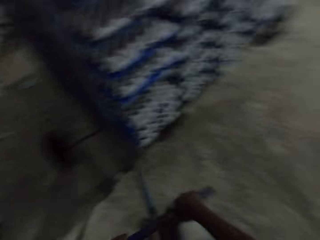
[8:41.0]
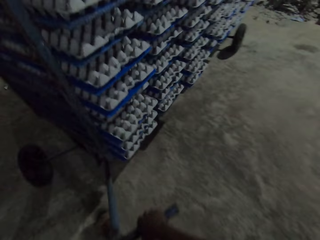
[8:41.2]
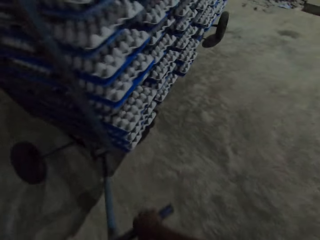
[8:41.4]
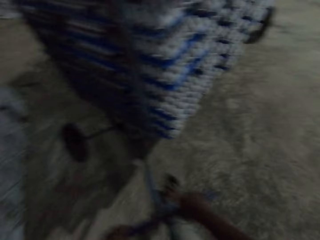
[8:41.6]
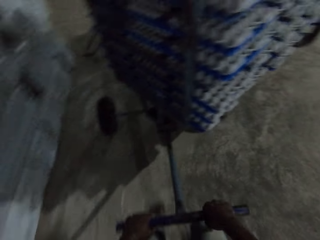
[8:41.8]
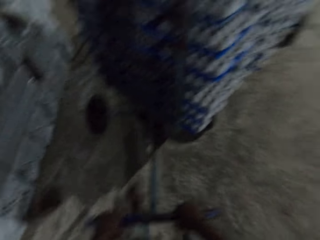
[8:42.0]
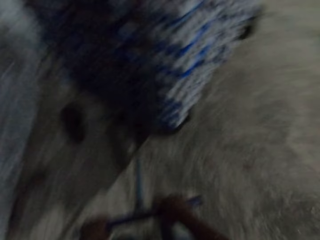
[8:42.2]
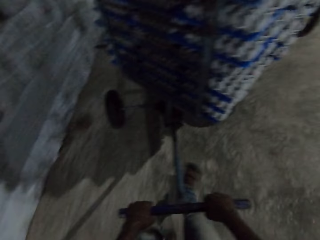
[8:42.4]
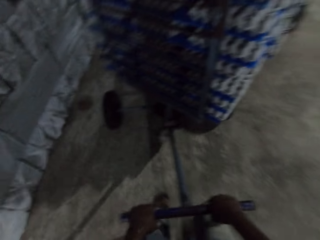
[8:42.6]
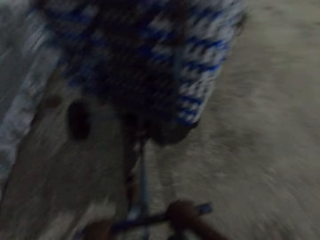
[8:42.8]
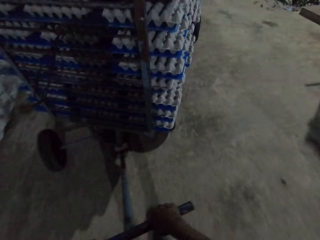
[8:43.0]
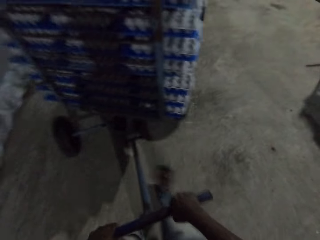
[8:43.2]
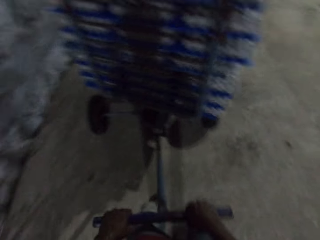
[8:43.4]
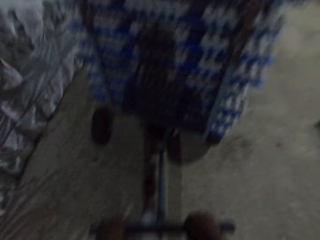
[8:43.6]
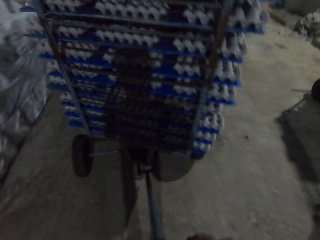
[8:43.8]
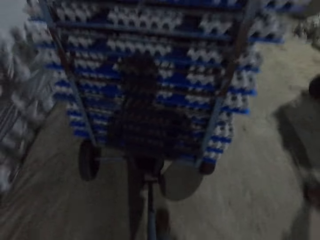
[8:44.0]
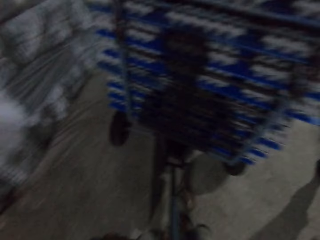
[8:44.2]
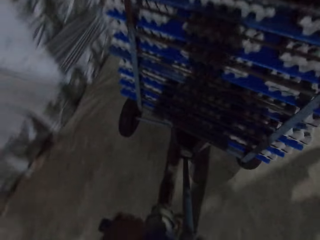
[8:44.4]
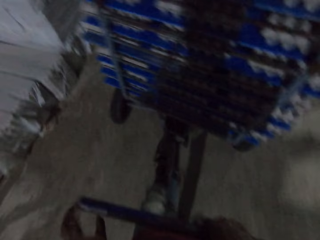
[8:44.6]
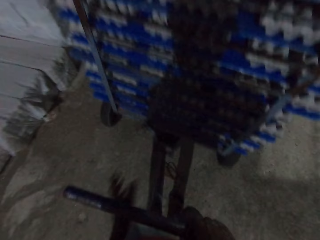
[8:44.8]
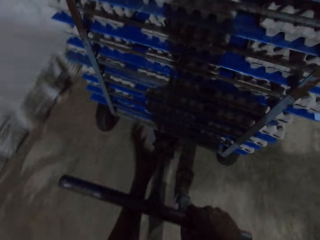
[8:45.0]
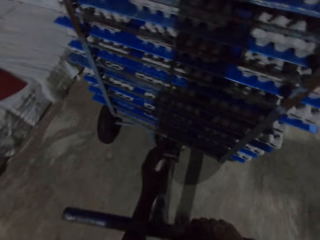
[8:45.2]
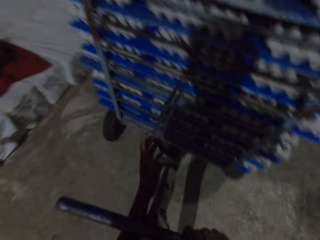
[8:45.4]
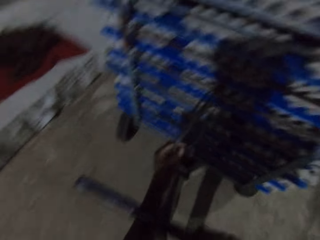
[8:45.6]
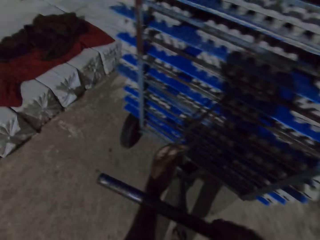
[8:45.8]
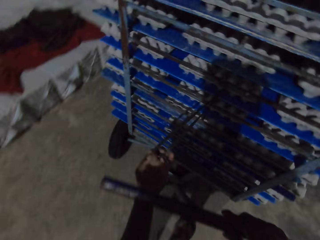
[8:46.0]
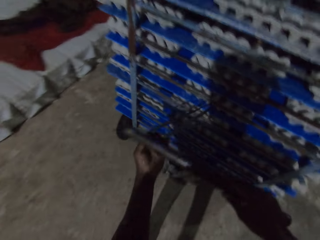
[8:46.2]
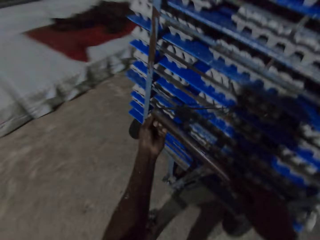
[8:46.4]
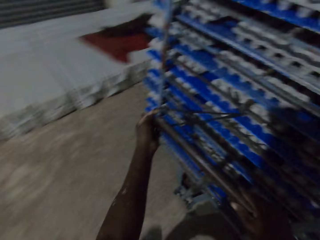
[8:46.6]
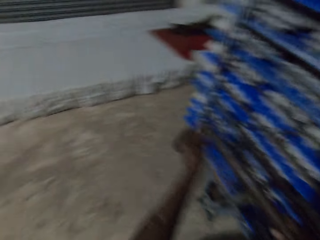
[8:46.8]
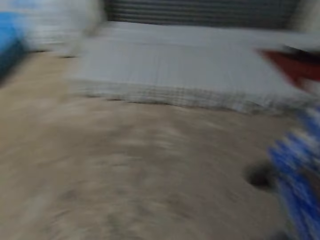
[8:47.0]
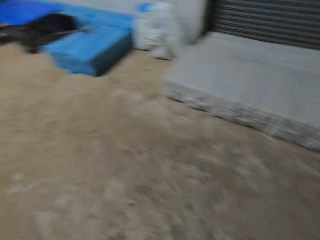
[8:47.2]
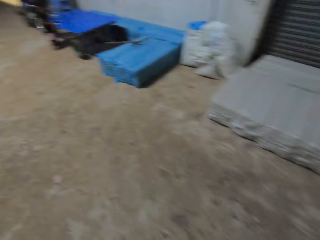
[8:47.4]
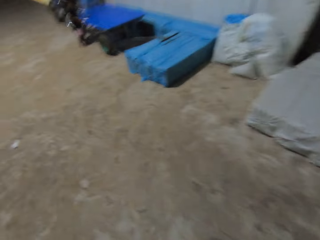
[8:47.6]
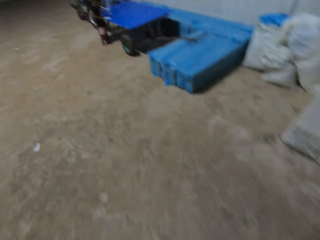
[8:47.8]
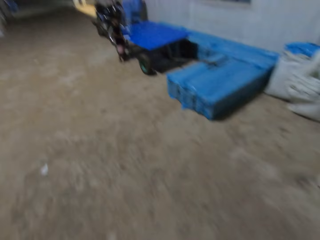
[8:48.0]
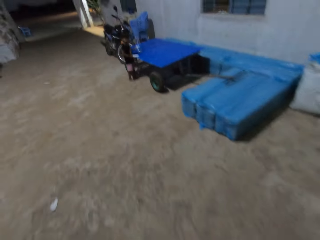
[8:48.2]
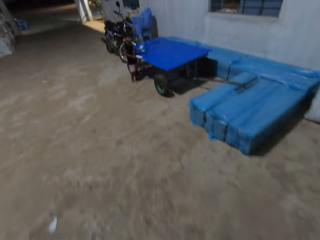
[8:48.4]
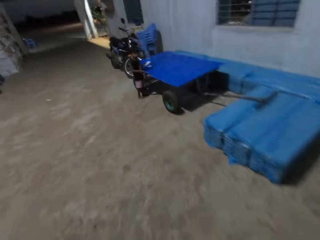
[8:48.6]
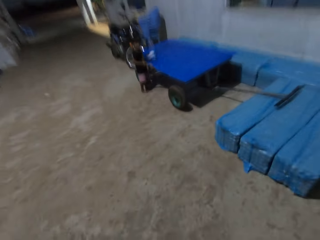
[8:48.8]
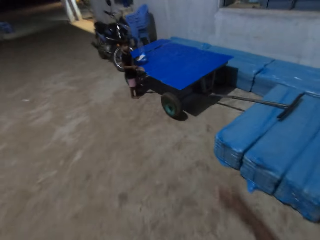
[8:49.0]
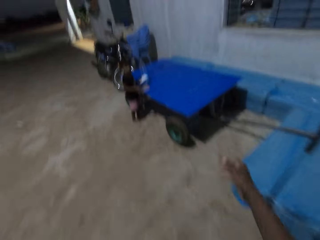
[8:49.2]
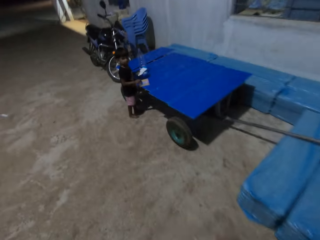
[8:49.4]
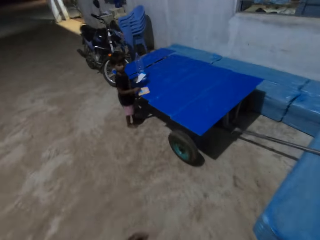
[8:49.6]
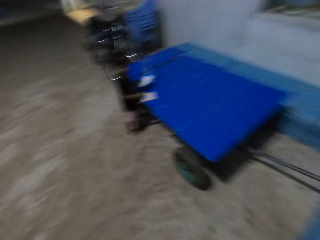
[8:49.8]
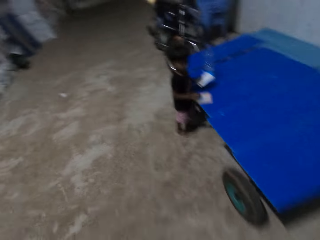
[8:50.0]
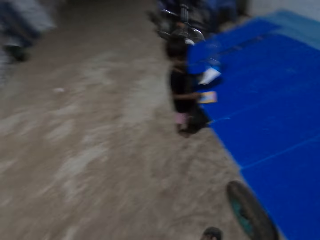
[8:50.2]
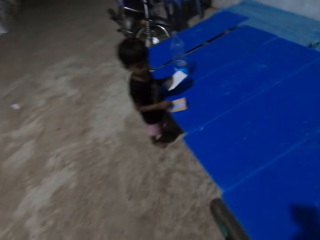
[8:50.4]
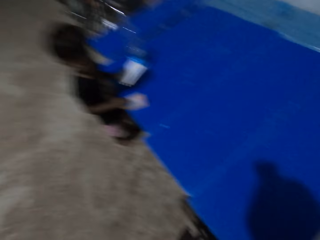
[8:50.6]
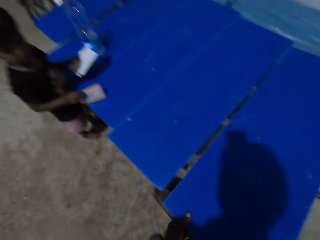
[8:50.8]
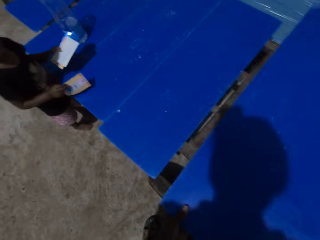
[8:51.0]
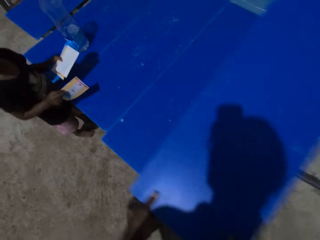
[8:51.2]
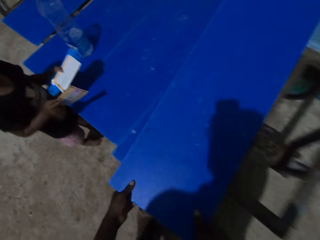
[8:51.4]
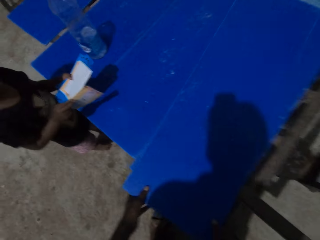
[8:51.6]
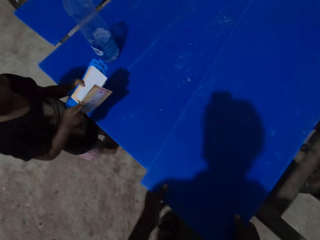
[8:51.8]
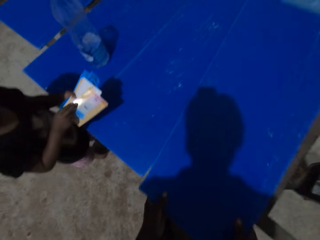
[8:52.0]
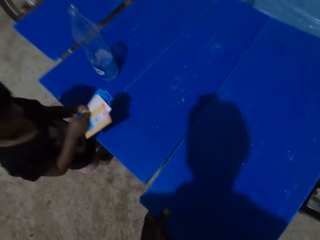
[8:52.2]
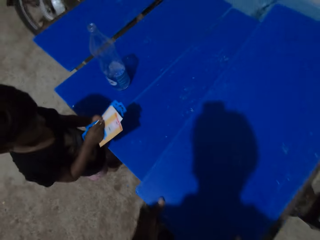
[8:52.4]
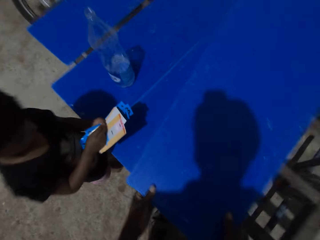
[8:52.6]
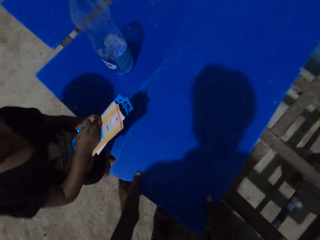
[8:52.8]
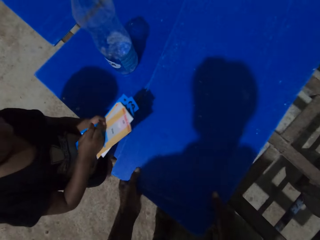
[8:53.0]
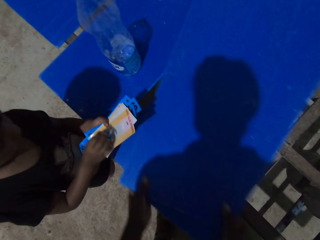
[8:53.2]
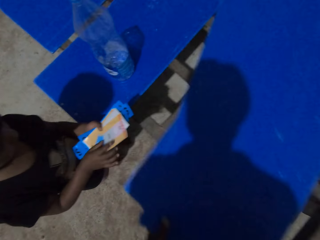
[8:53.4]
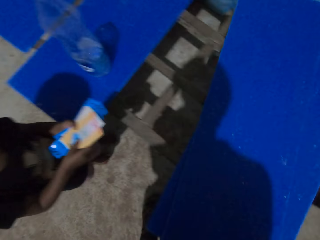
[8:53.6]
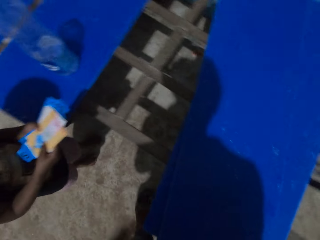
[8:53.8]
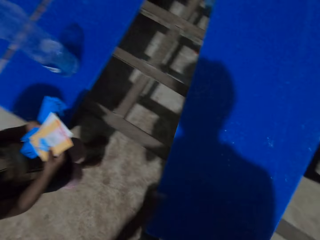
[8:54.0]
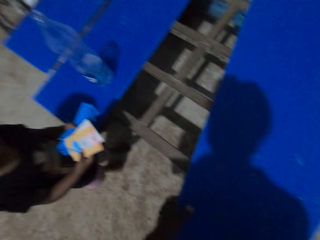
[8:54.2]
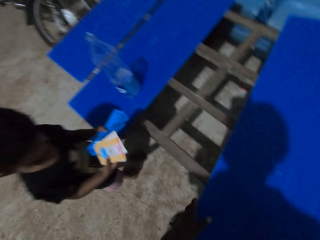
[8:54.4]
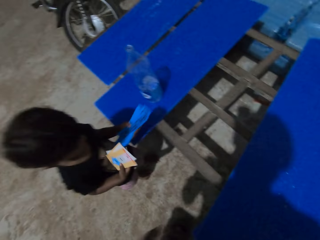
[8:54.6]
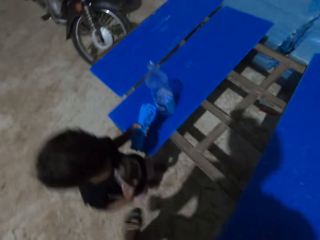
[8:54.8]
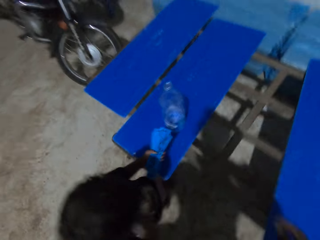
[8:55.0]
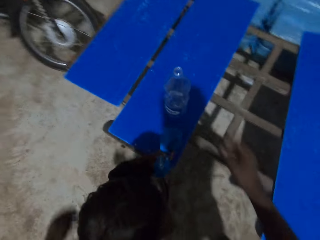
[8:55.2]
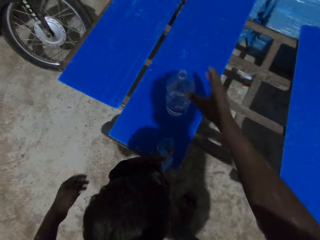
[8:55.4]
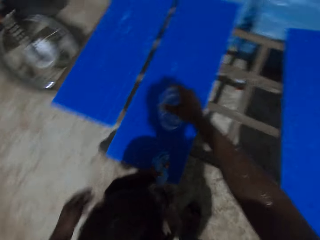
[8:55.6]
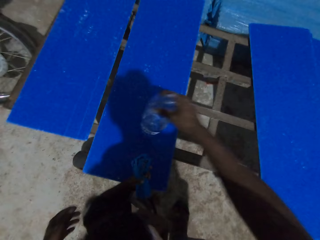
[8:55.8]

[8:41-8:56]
The camera wearer holds a rope on the shelf trolley with his left hand. He adjusts the rope. He puts the rope around the shelf trolley handle with his left hand. He walks around in the room. He talks to the boy. He picks a plank from a table with his left hand. The boy adjusts papers. The camera wearer picks some planks from the table with both hands. The boy drops a paper in his right hand on his left hand. The camera wearer drops the planks on the table with both hands. The boy splits the papers in his hands.

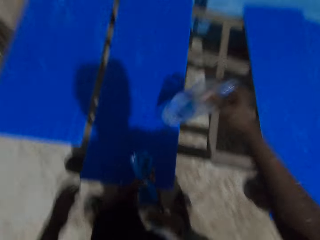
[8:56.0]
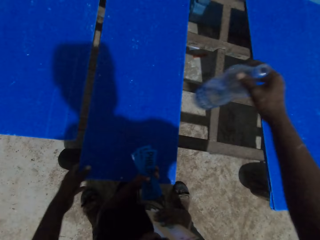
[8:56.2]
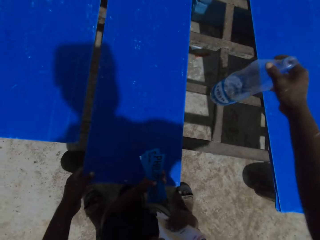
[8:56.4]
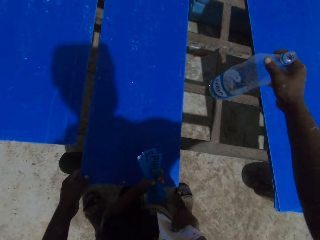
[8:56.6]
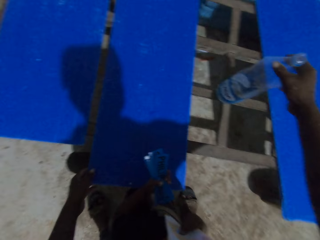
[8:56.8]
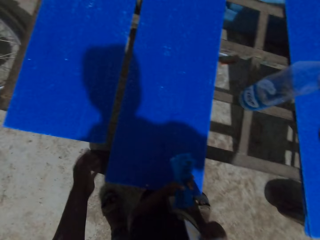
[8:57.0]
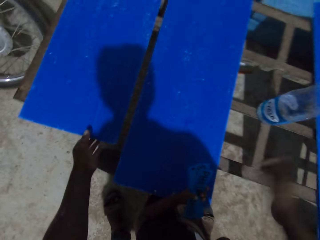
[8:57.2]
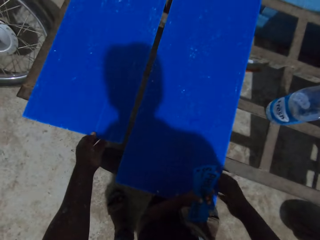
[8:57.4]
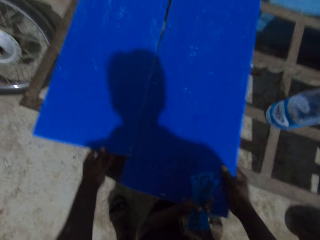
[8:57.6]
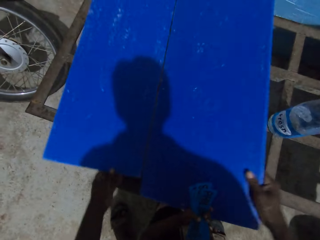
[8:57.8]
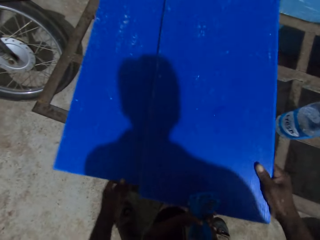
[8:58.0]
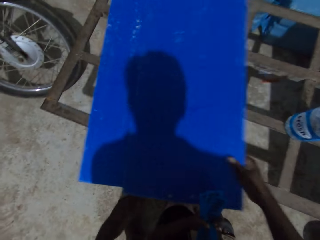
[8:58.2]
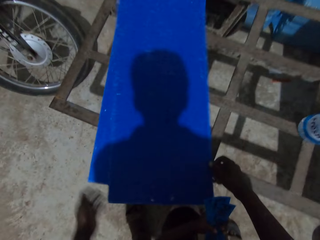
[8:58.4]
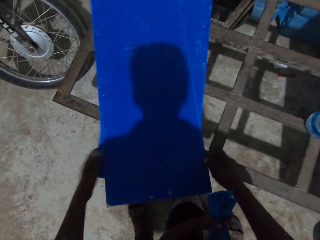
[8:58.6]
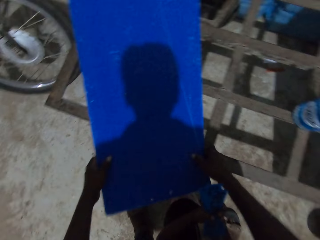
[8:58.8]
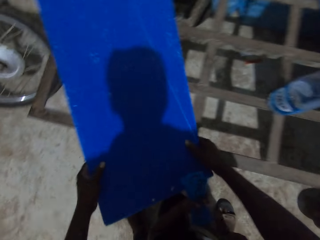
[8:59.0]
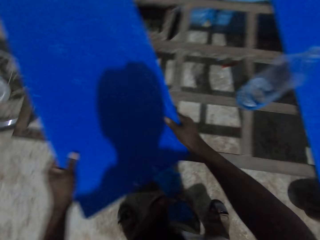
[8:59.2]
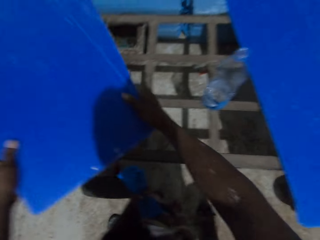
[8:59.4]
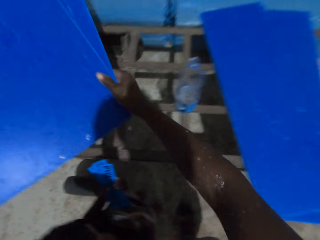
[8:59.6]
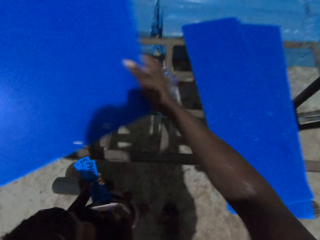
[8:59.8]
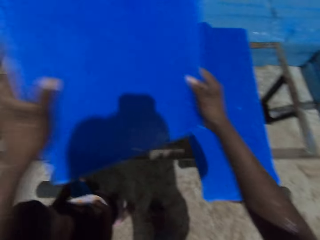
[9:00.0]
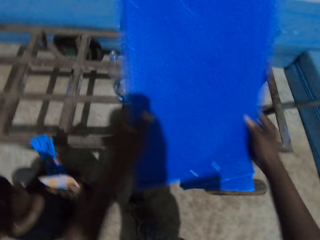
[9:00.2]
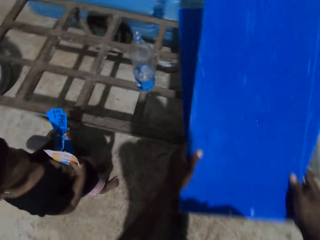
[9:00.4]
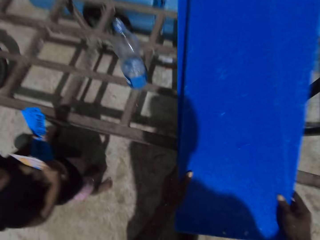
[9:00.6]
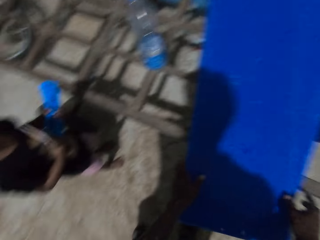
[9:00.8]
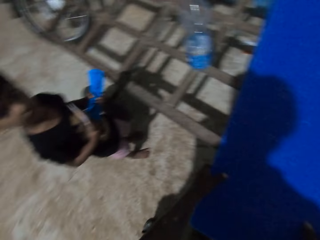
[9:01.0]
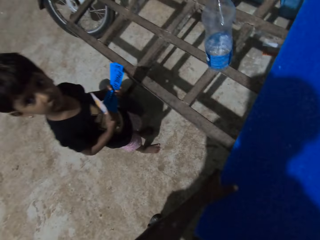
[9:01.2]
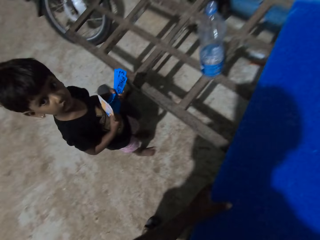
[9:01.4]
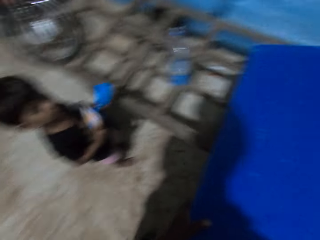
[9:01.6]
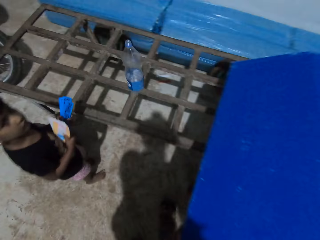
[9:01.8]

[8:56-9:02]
The camera wearer picks a bottle from the table with his right hand. He drops the bottle on the table with his right hand. He holds a plank on the table with his left hand. He picks two planks from the table with both hands. He converses with the boy. He drops the planks on the table with both hands. He picks the planks from the table with both hands.
